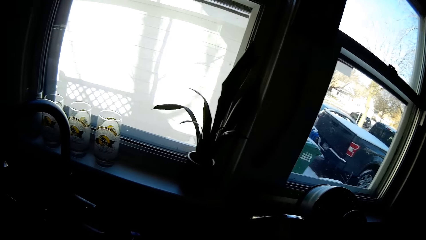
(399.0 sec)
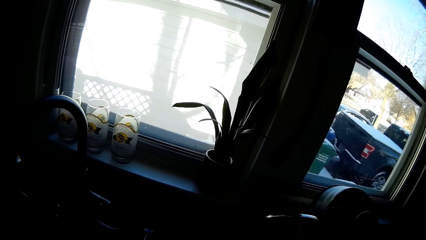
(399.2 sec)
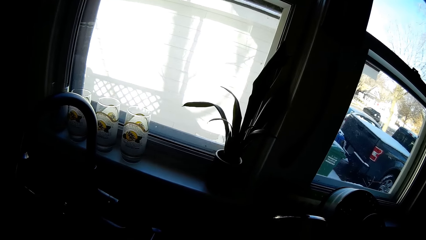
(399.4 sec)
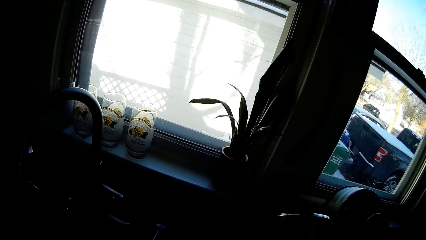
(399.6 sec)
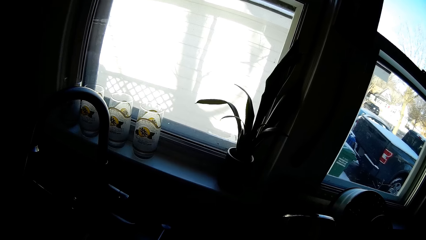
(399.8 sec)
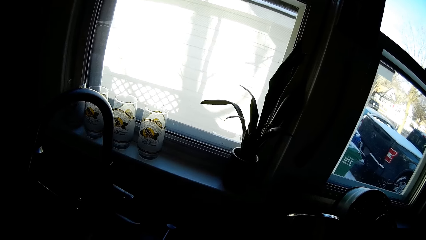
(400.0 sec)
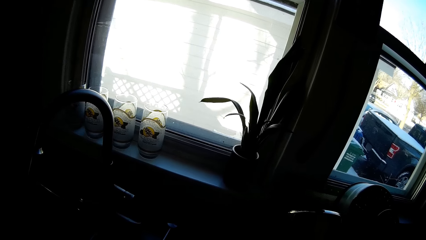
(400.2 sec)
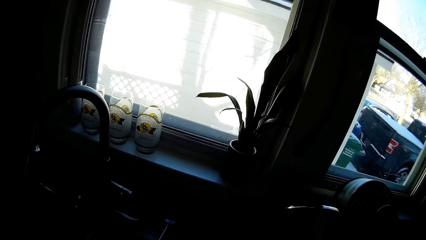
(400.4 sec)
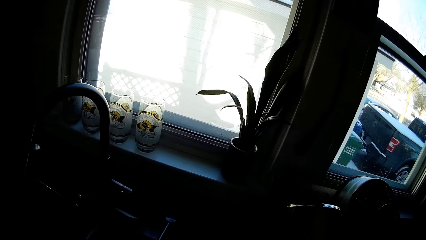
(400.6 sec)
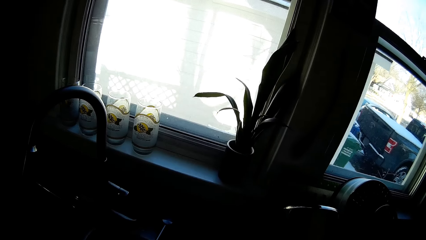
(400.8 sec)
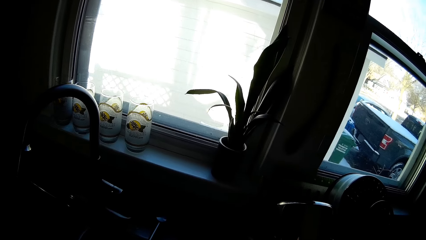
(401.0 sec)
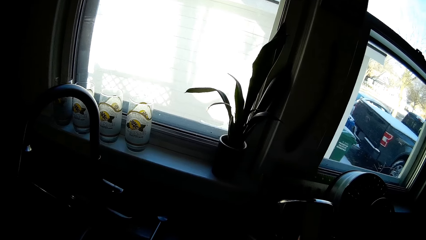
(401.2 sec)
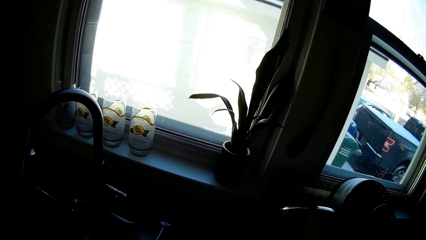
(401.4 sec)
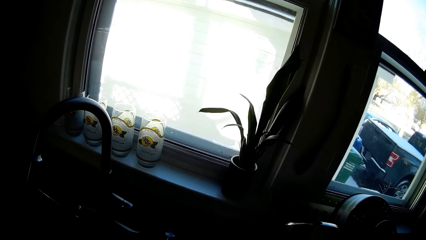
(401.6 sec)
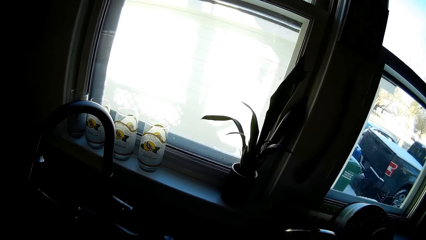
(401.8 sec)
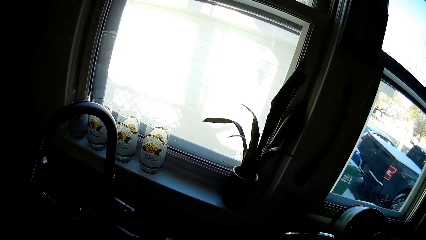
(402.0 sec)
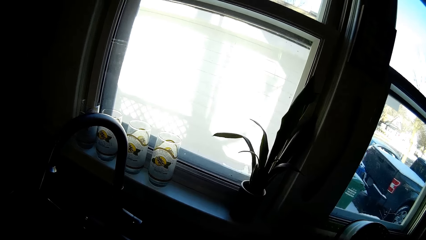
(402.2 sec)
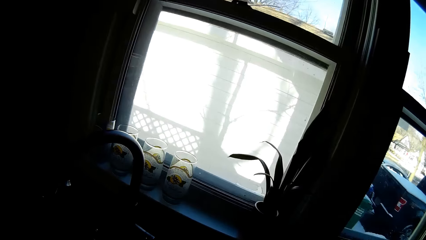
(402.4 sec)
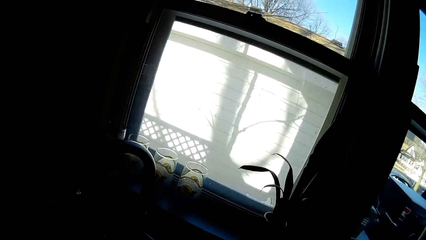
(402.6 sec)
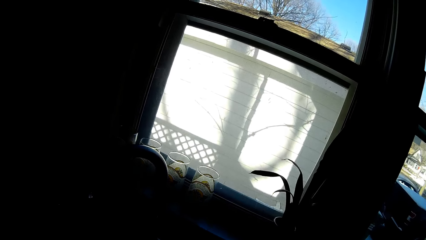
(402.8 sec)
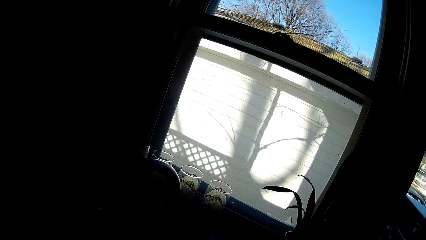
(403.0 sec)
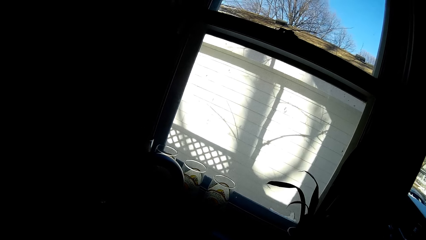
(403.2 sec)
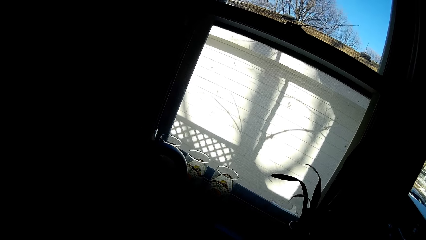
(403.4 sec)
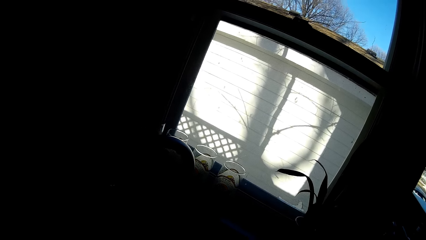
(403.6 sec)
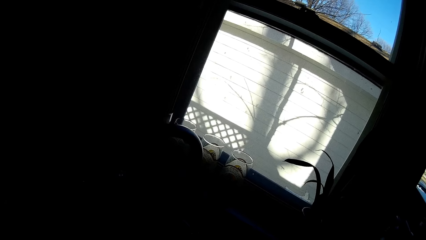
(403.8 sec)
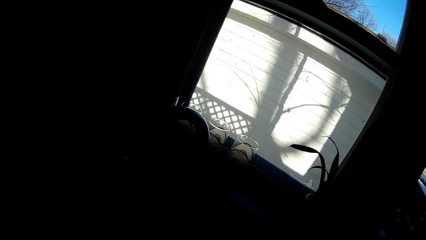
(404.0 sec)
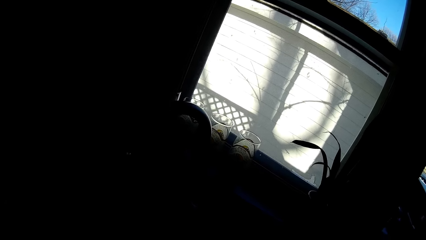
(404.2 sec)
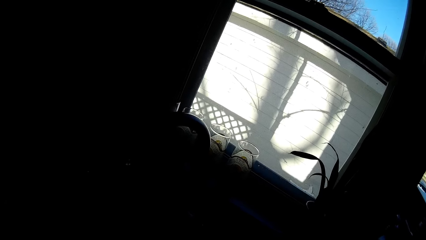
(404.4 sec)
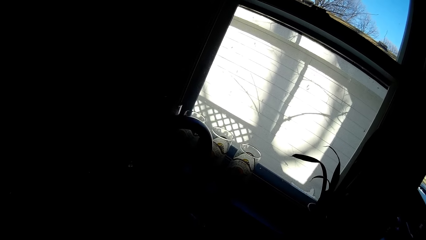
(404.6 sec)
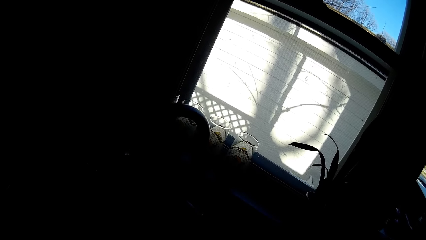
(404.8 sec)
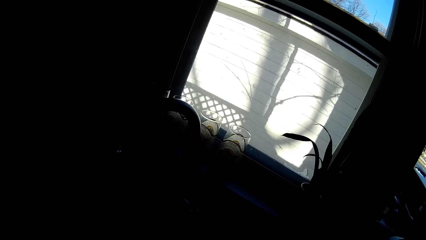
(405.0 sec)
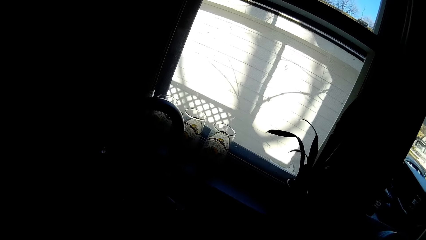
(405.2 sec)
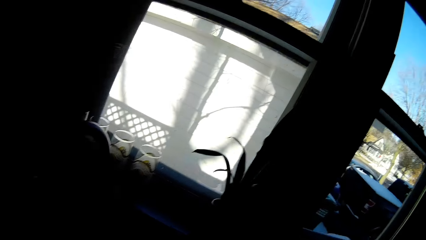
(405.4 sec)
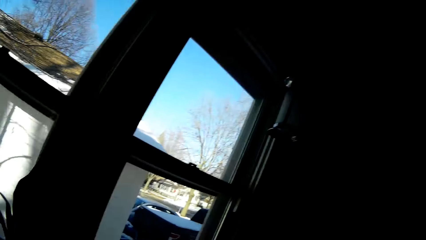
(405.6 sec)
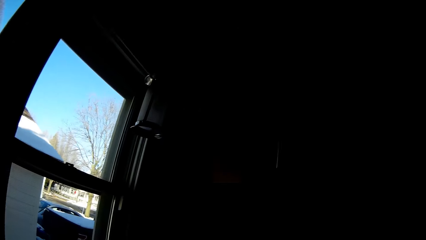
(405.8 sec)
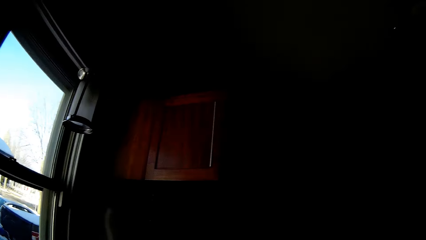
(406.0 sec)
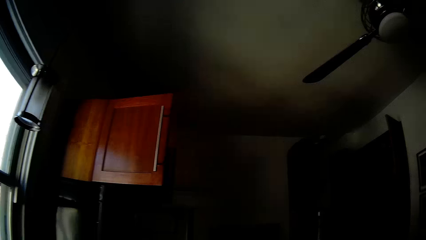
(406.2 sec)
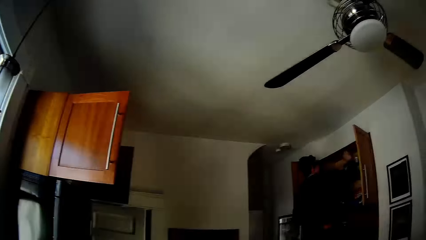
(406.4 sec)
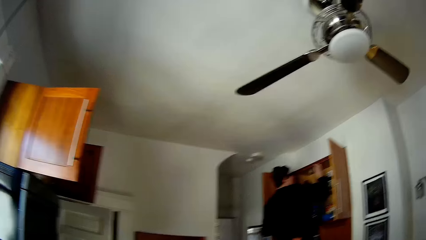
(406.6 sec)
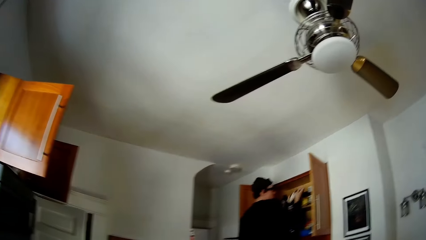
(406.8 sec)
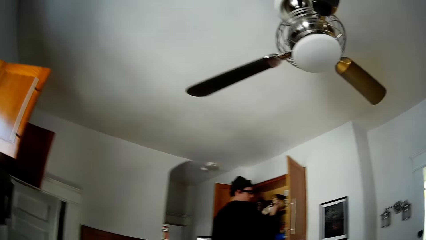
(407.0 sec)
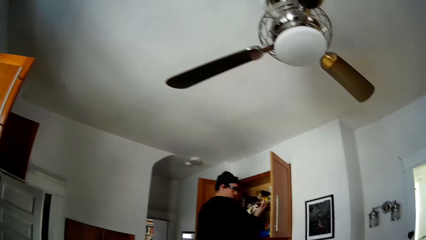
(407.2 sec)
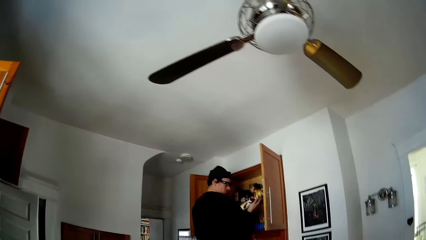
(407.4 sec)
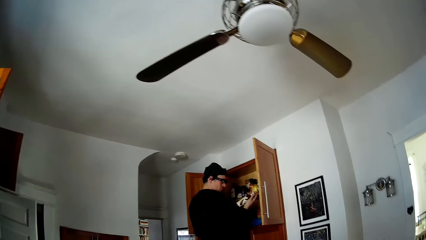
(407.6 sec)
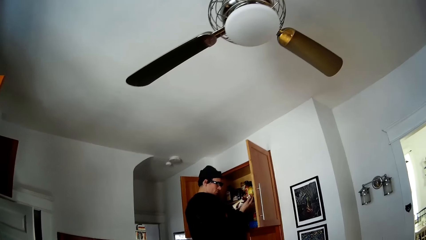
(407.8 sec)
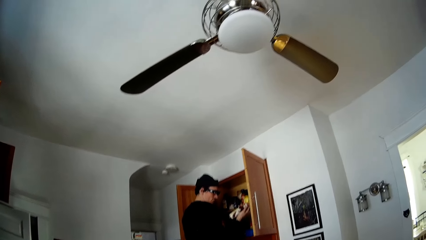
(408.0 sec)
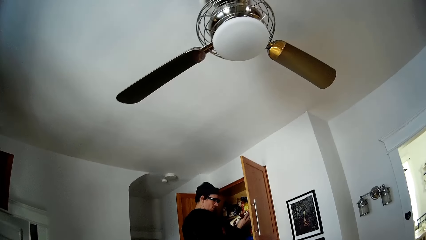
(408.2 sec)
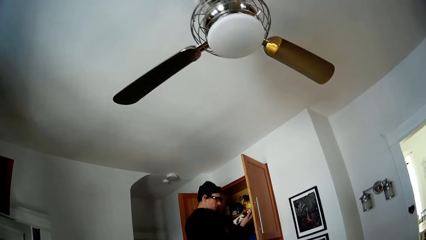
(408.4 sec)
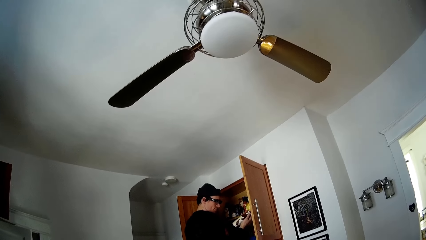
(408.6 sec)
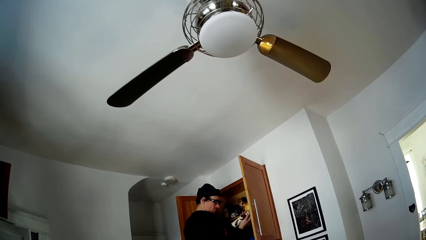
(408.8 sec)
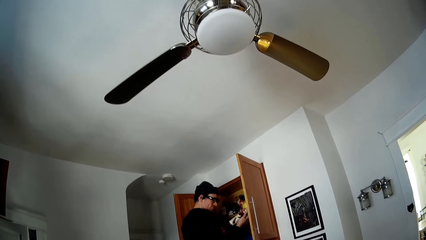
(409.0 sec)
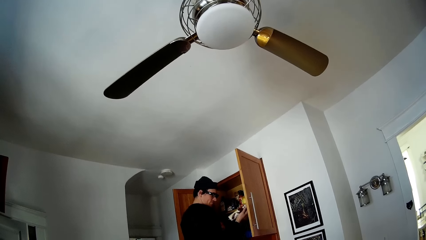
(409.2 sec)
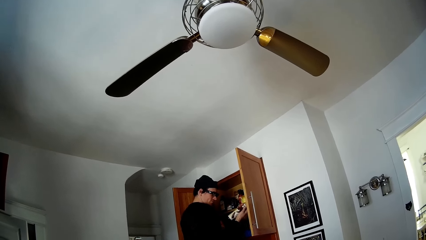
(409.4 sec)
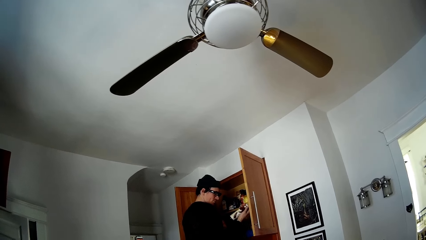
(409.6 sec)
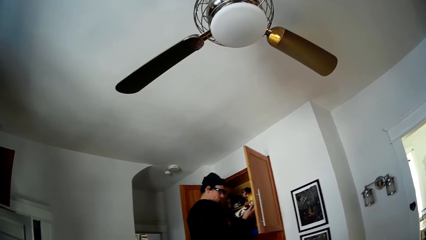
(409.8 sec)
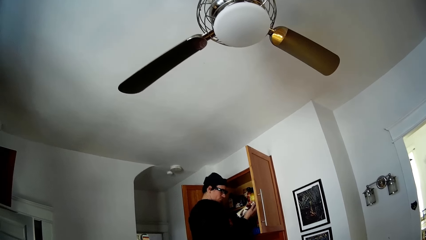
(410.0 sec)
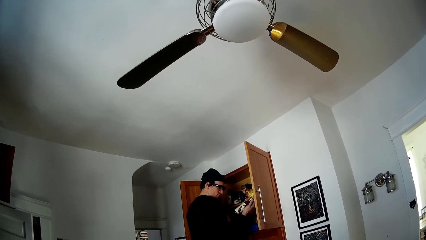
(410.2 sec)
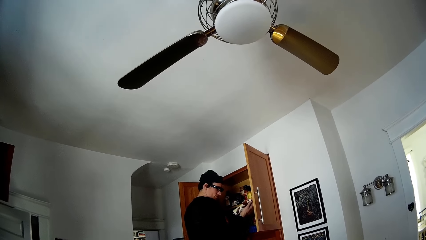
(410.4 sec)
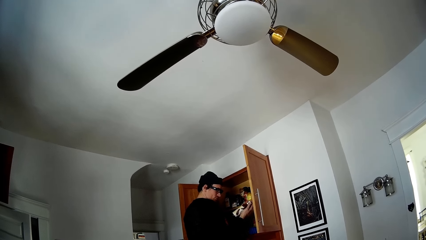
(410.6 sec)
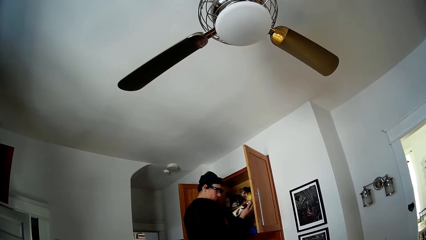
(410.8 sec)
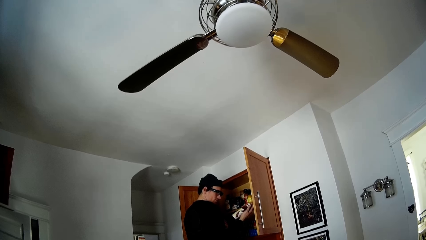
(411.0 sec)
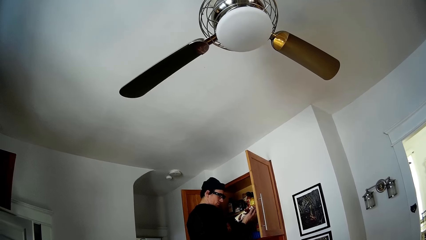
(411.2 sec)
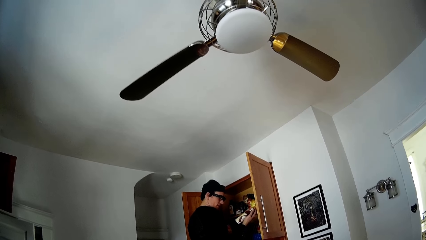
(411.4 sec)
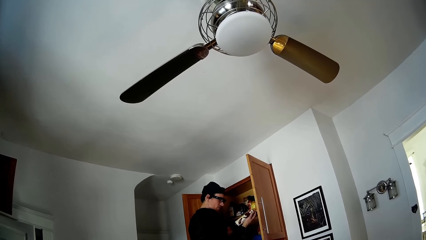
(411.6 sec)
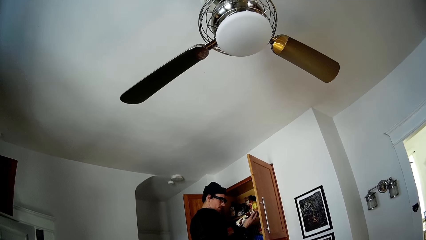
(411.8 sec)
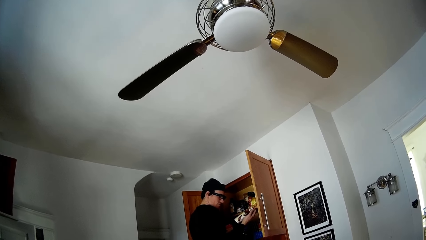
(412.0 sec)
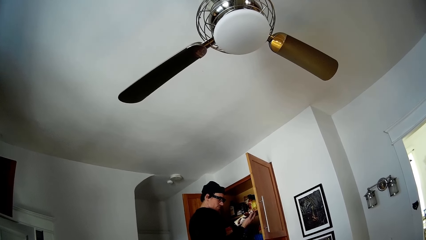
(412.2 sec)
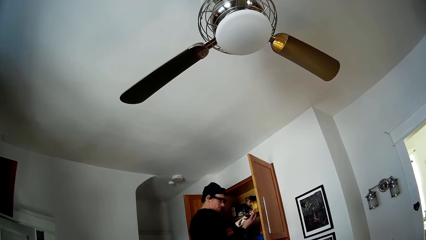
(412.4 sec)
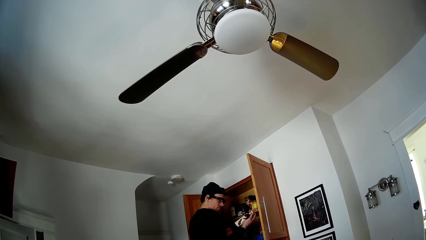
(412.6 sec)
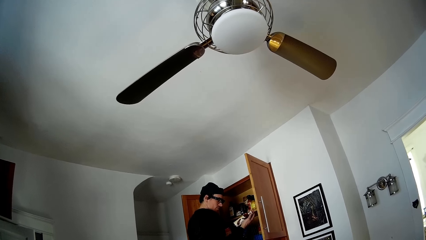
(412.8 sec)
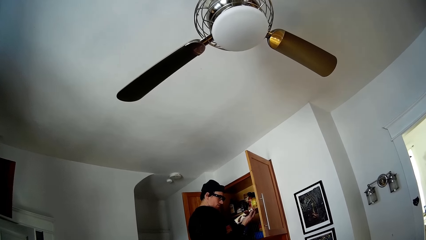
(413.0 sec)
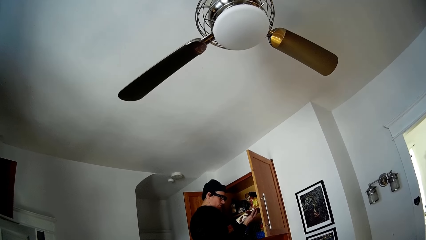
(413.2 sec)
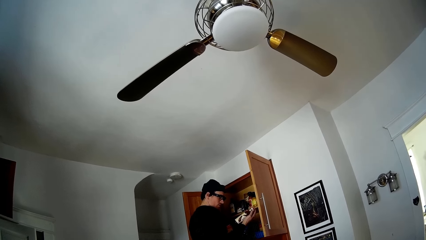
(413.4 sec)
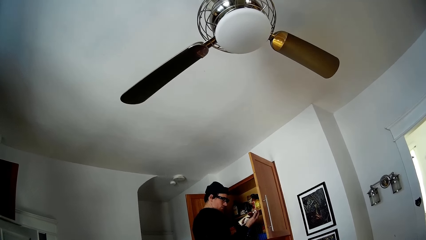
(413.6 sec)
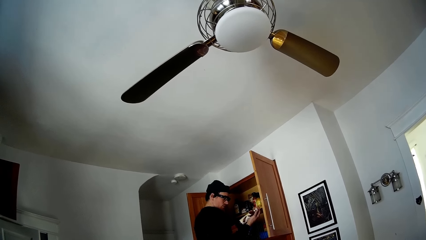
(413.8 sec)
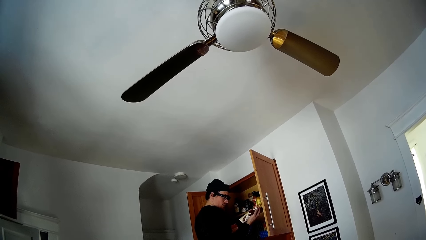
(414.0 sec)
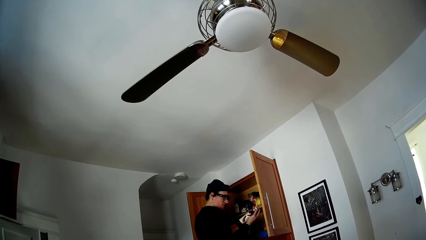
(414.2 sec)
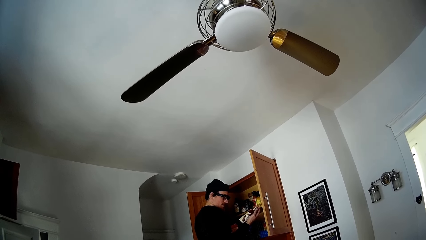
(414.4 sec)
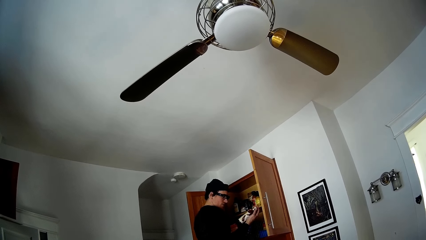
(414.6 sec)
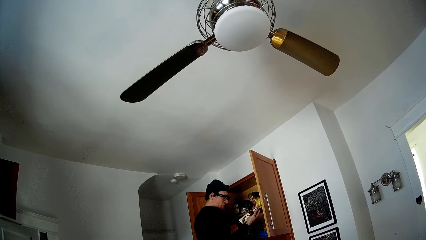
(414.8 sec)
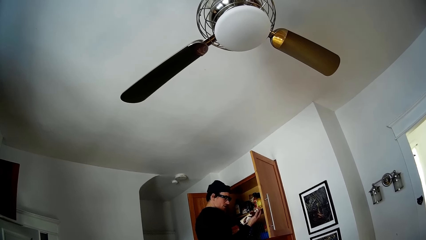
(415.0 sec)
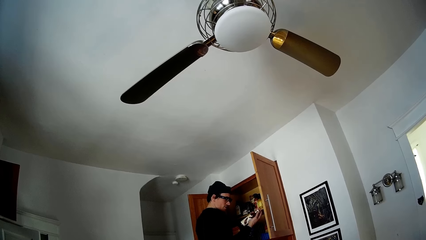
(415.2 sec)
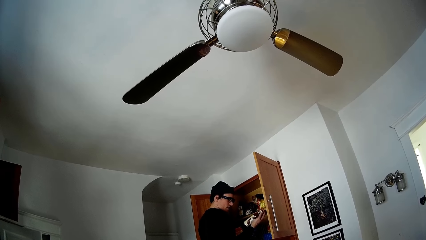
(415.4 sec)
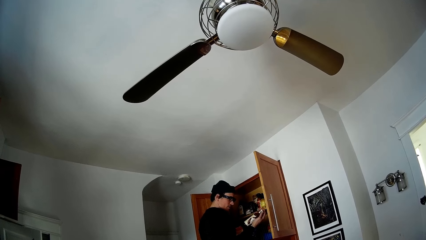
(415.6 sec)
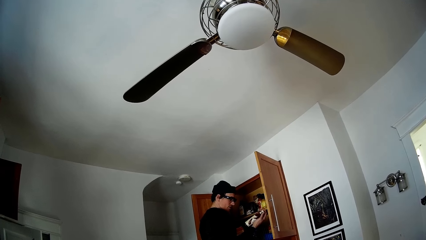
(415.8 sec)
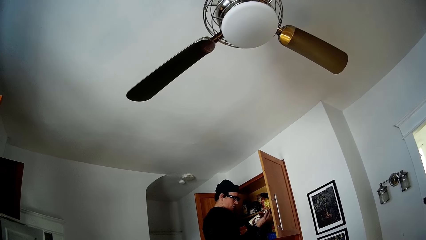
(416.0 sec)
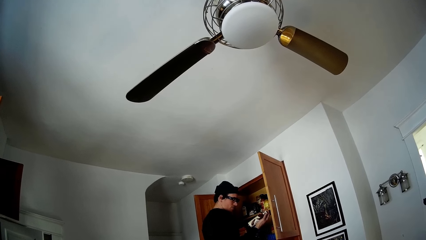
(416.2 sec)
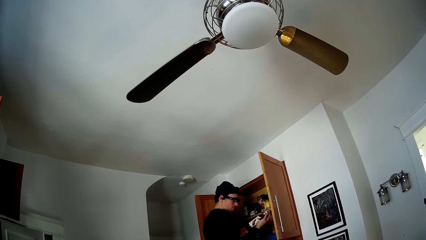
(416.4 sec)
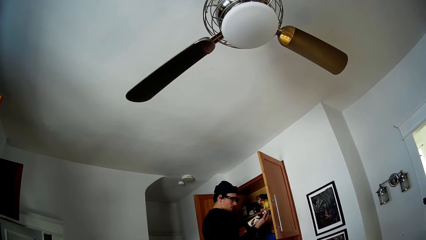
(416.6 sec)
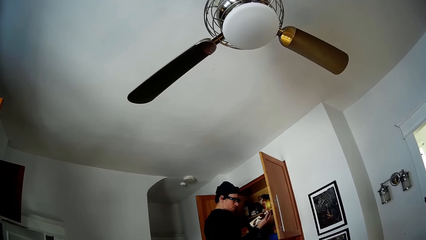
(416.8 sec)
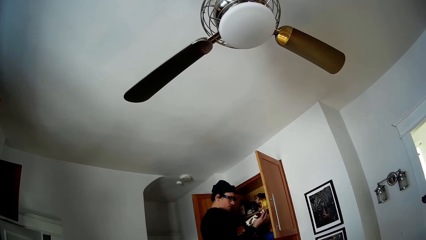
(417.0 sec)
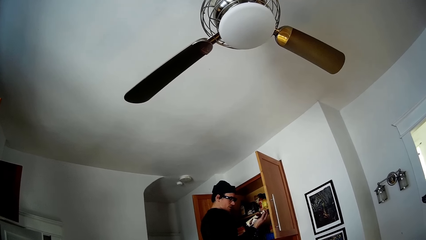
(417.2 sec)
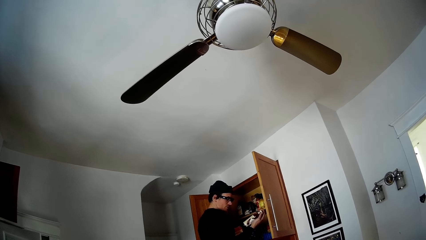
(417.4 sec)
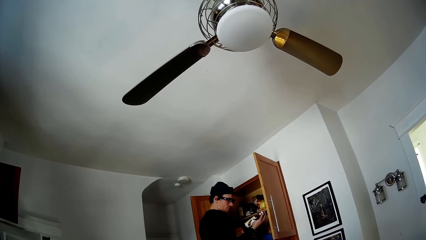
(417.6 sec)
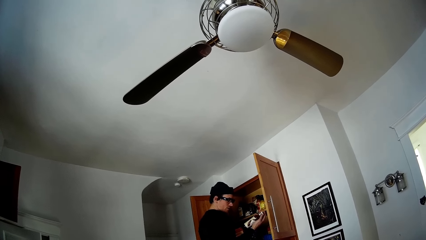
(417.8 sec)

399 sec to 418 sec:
The camera wearer converses with the man. The man picks up a bottled ingredient from a wall cabinet with his right hand. He reads the inscription on the bottled ingredient.
